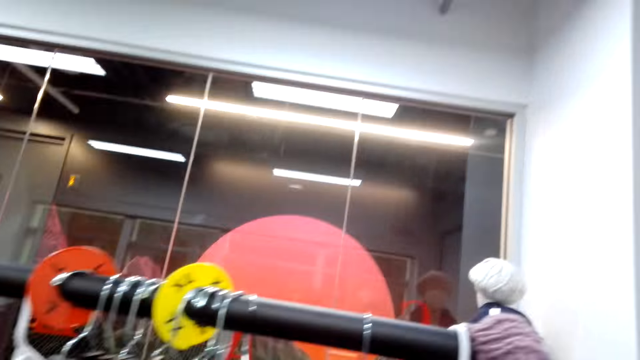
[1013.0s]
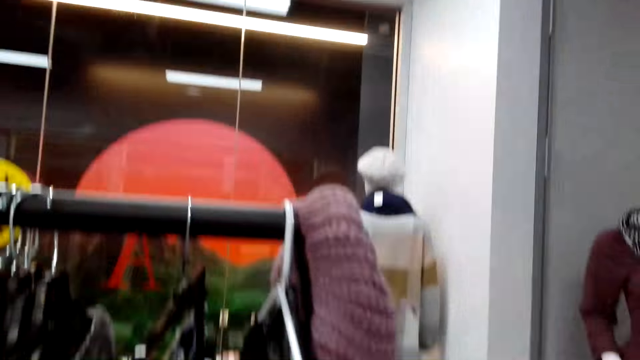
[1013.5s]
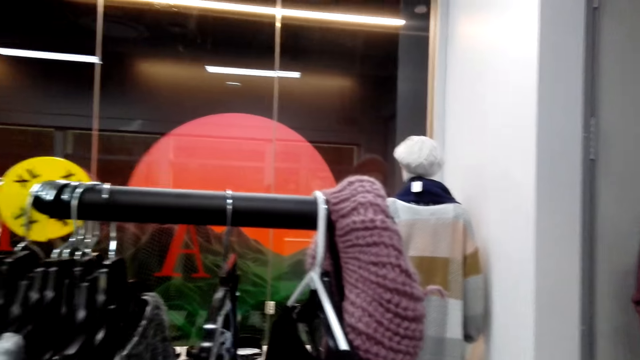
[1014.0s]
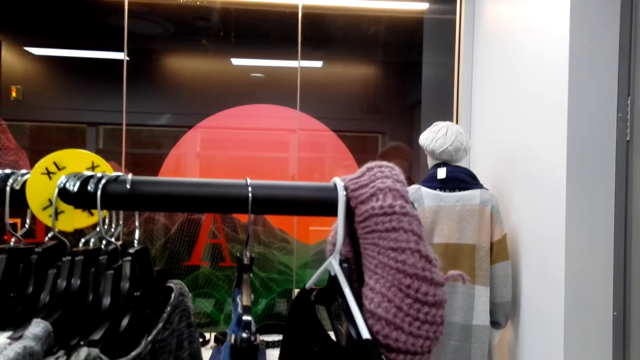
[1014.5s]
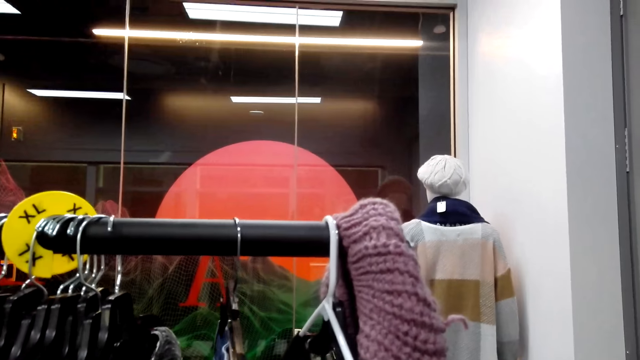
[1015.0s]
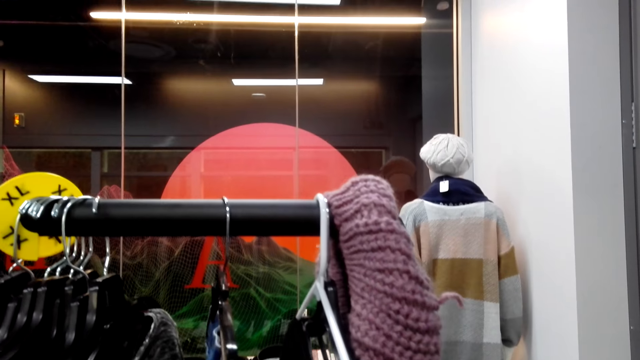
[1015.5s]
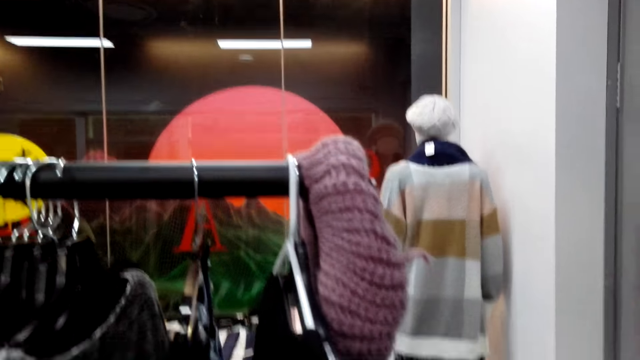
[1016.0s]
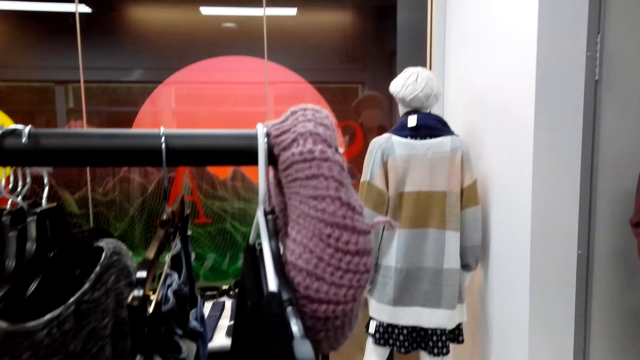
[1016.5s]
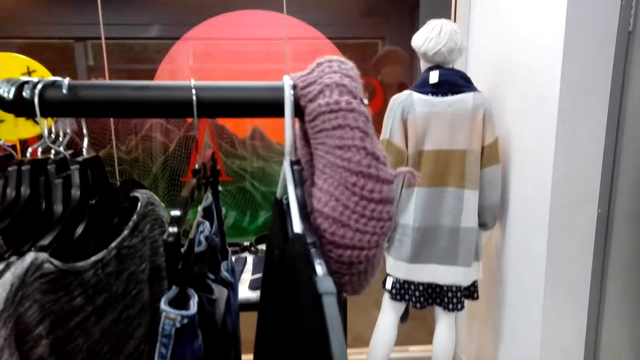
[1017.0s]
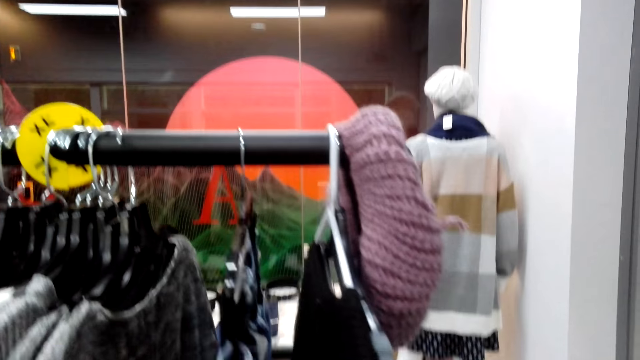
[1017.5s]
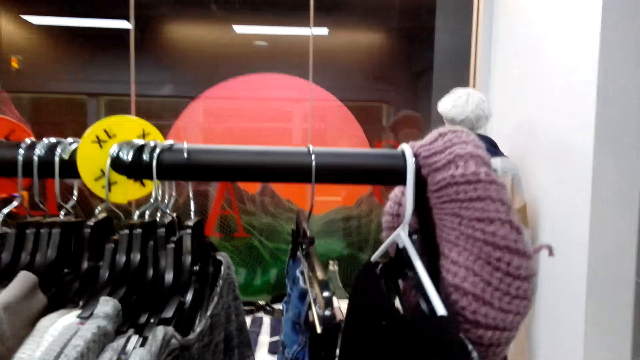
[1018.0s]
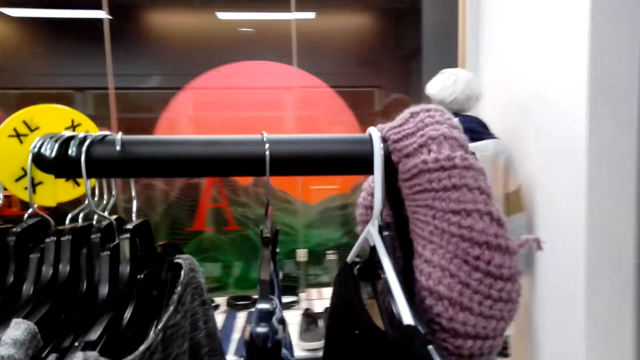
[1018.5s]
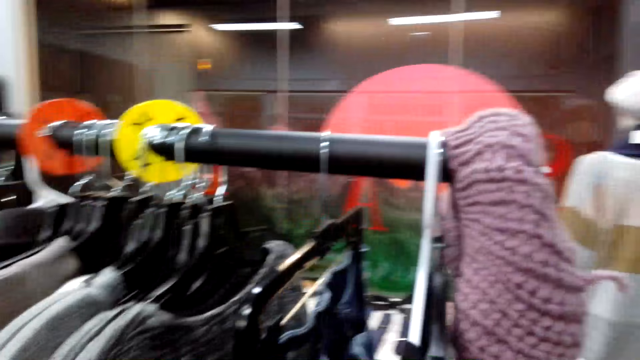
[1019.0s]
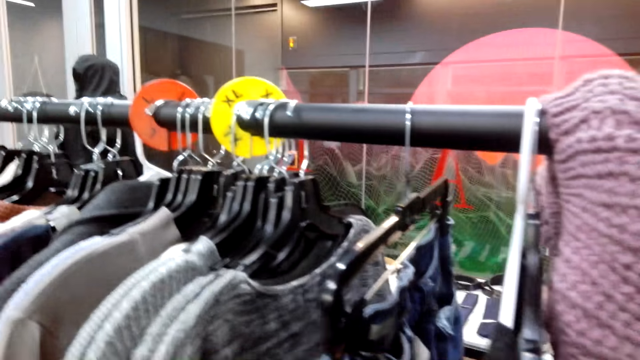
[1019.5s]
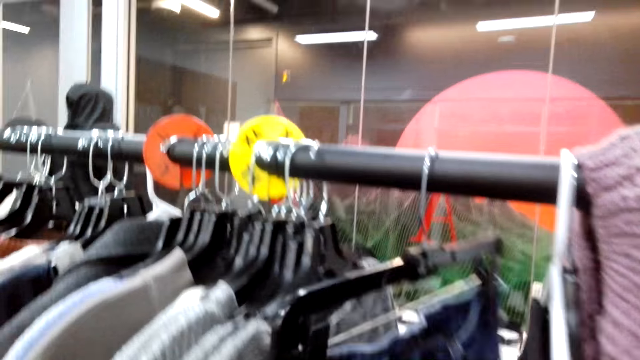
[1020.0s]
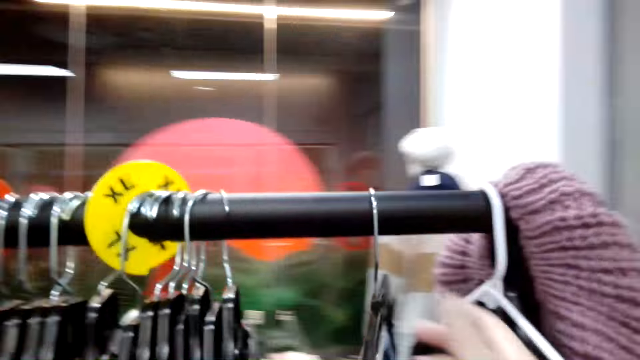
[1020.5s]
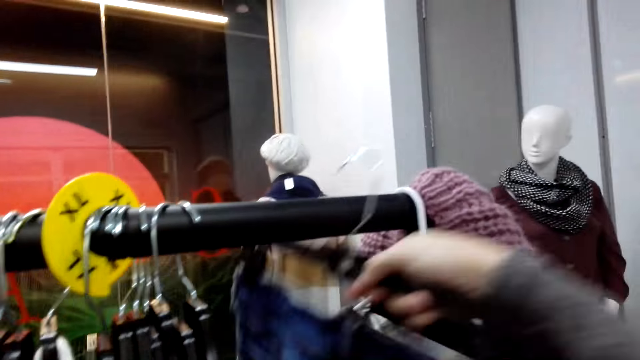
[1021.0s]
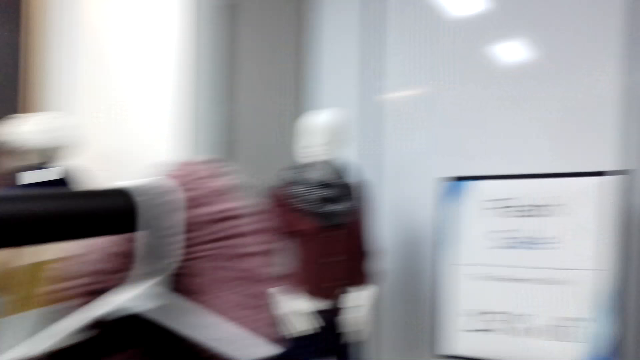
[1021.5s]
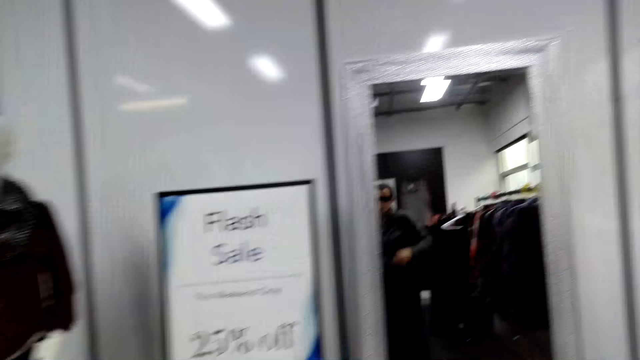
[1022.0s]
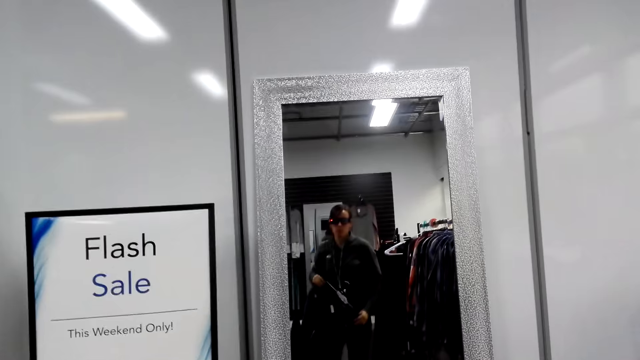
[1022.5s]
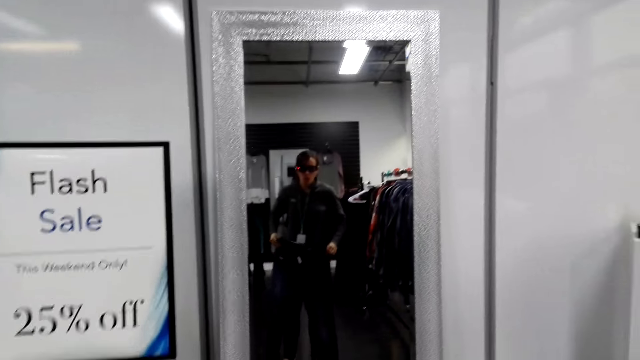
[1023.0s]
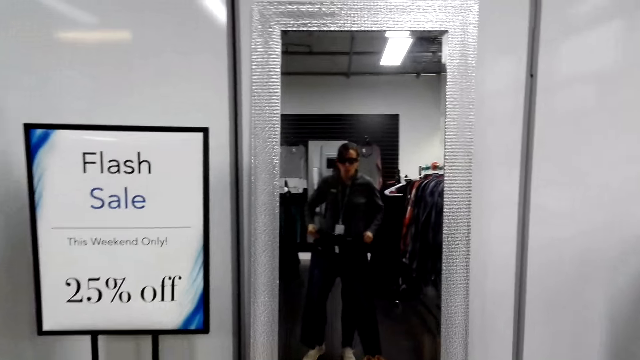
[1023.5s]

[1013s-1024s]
The camera wearer looks around. They remove the jeans trouser from the hanger.

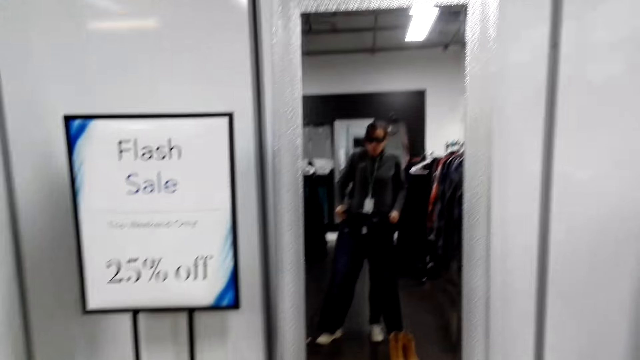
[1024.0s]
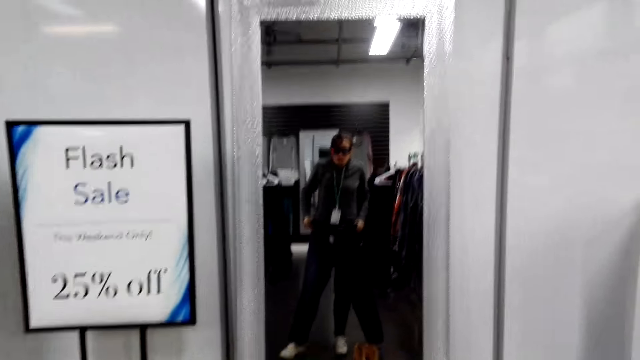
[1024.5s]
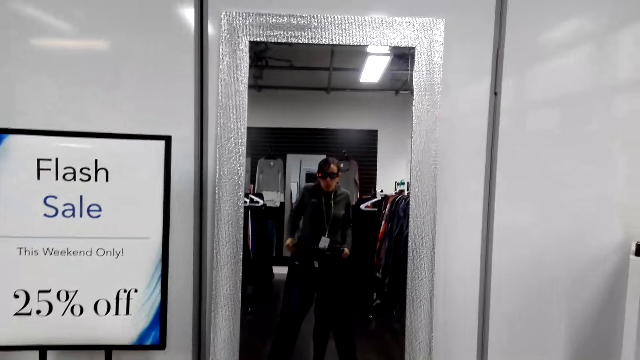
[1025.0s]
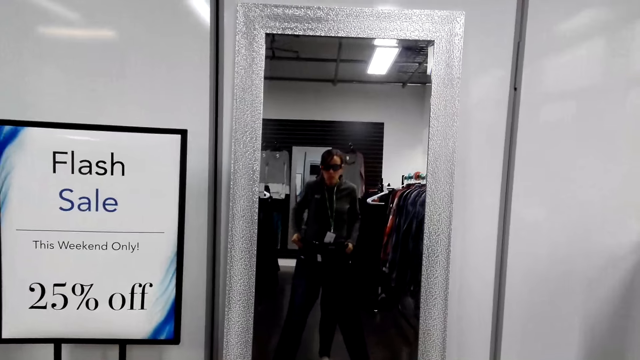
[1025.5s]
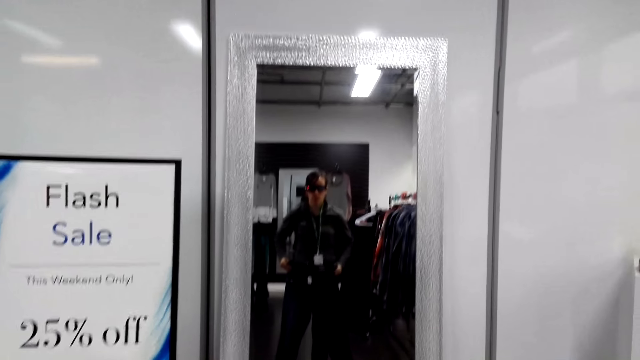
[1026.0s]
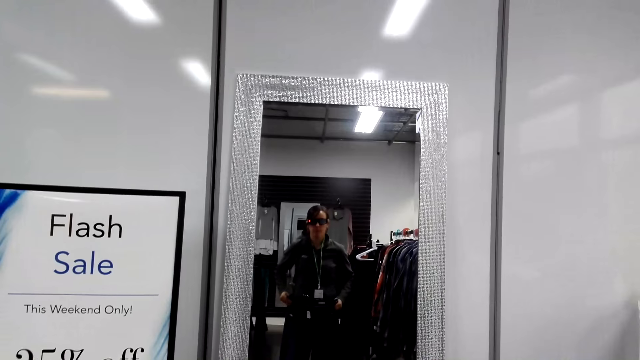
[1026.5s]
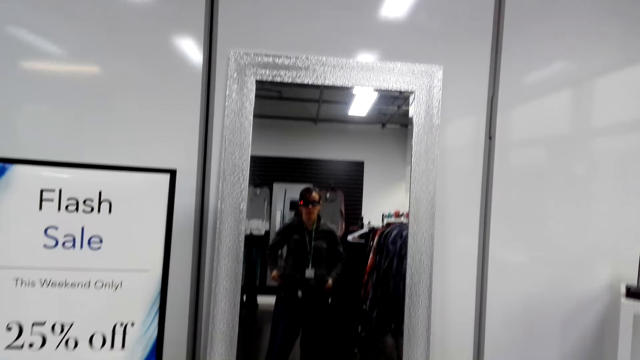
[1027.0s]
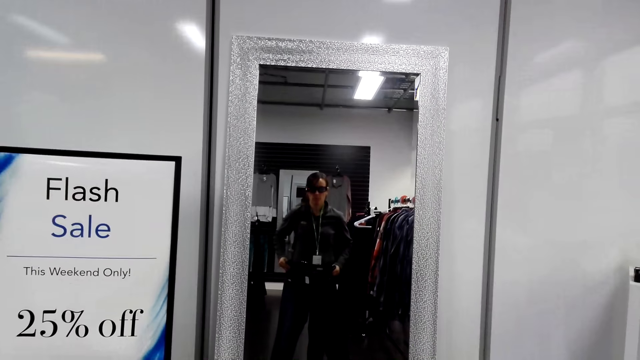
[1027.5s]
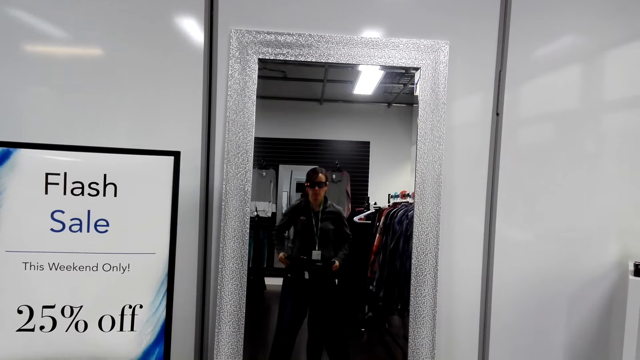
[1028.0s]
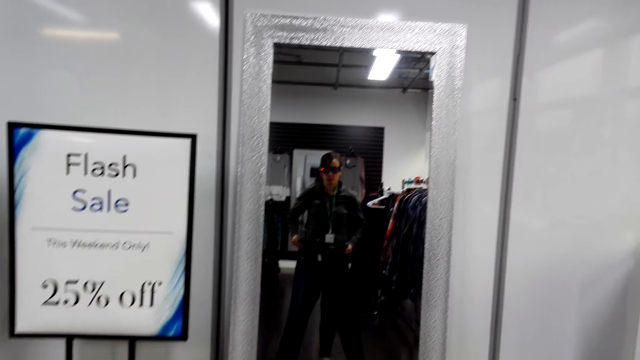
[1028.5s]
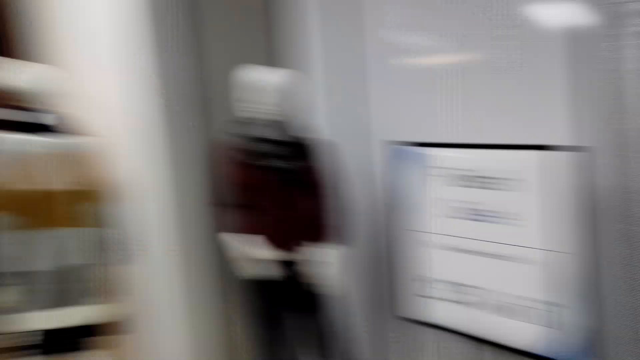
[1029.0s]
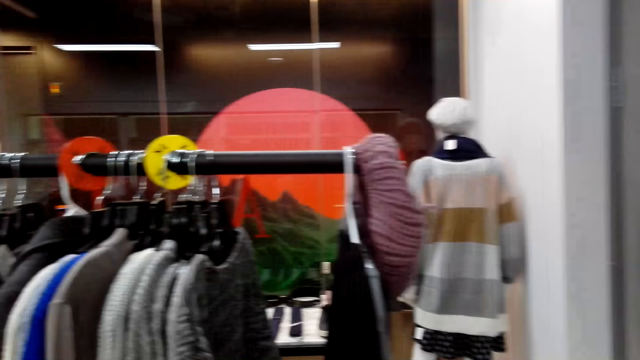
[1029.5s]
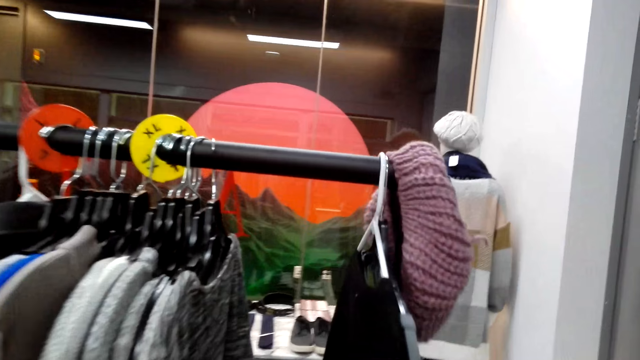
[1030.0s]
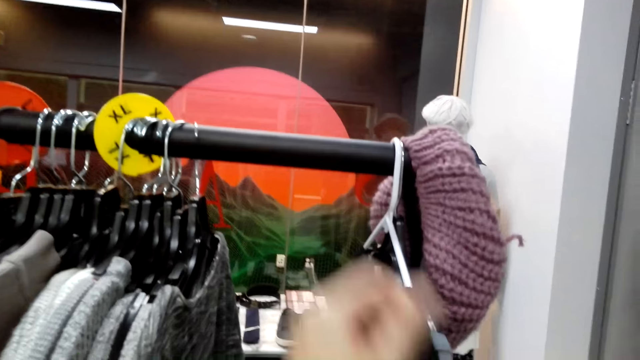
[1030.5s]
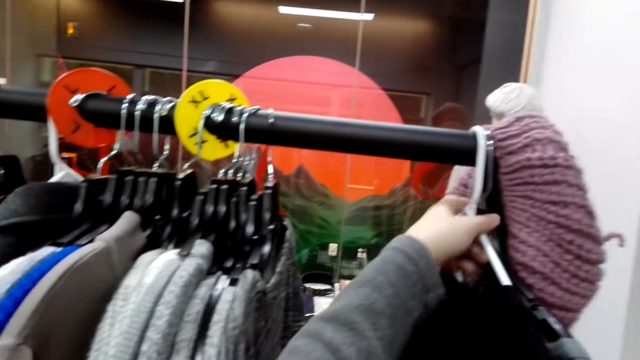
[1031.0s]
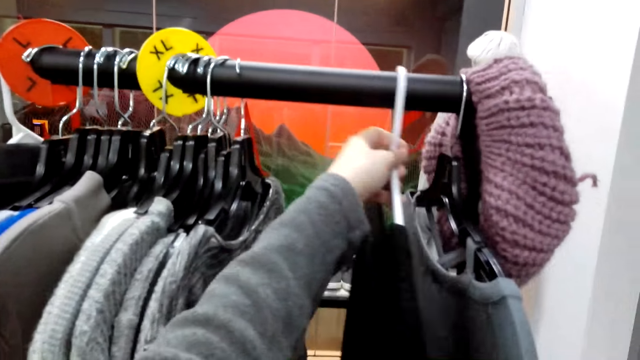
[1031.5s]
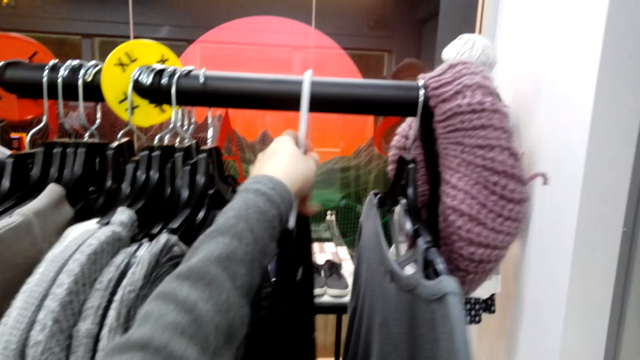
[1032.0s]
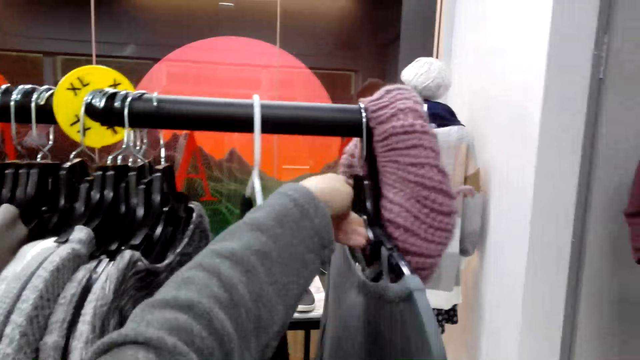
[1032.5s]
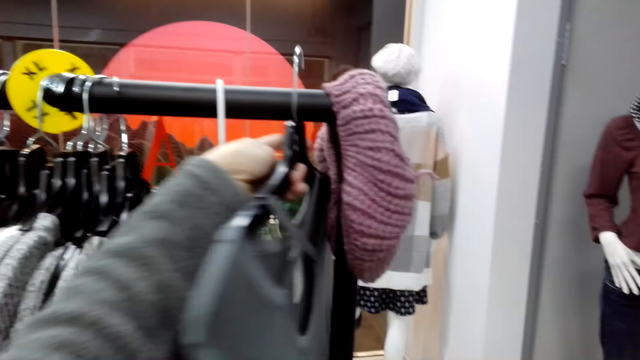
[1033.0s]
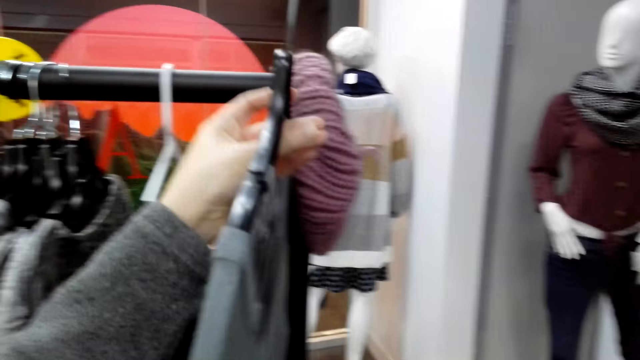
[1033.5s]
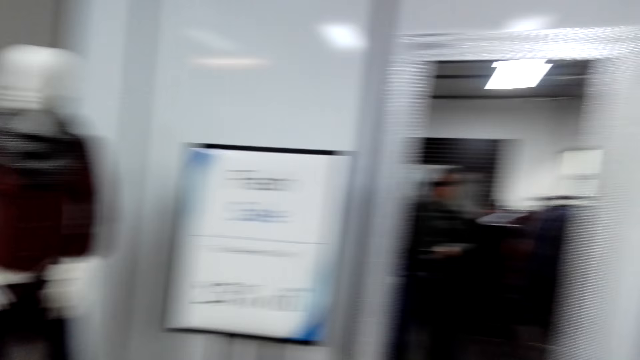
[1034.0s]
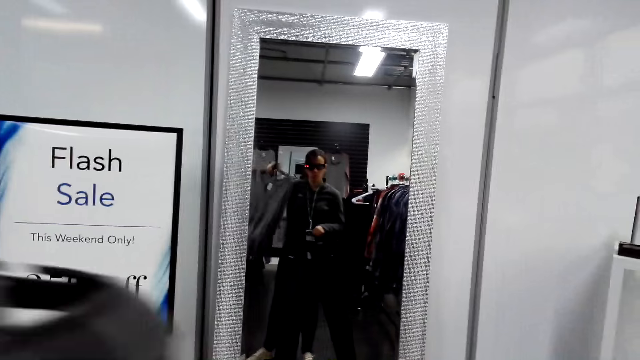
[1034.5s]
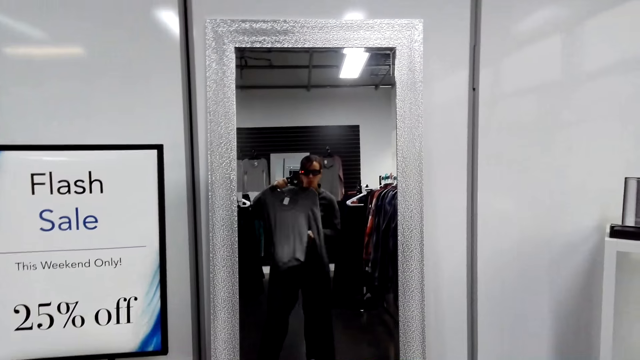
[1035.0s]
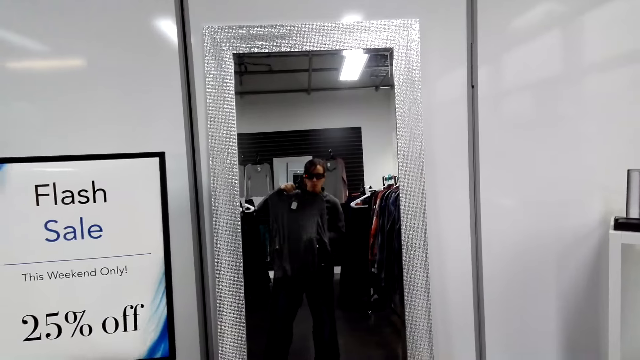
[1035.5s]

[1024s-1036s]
The camera wearer walks towards the mirror. They look on the mirror. They turn towards the sweater tops and move around. They move a cloth. They pick the sweater top with the left hand from the hanger.
